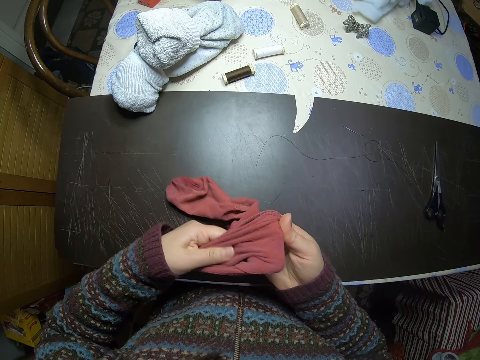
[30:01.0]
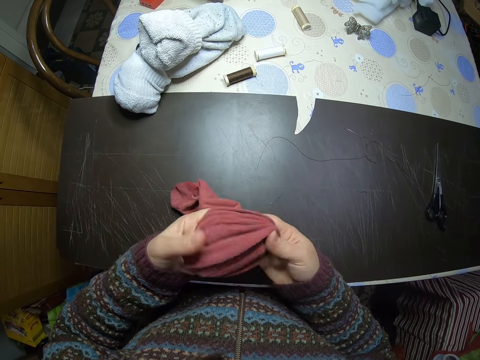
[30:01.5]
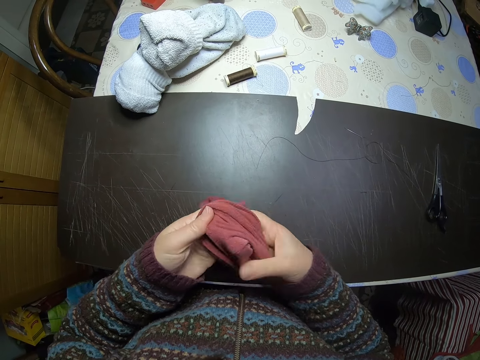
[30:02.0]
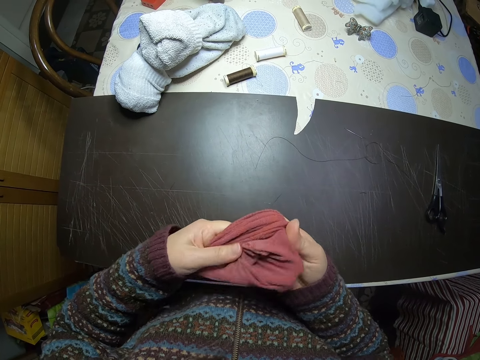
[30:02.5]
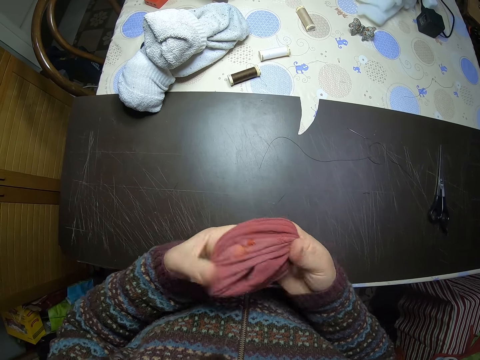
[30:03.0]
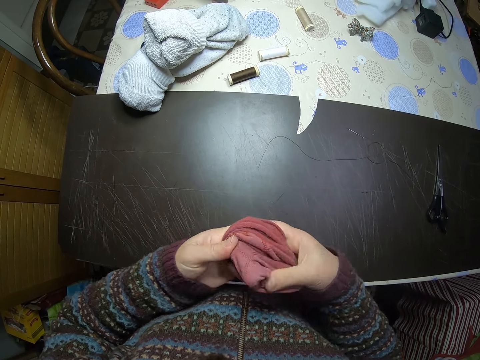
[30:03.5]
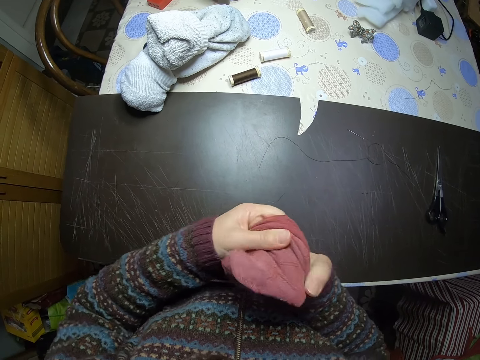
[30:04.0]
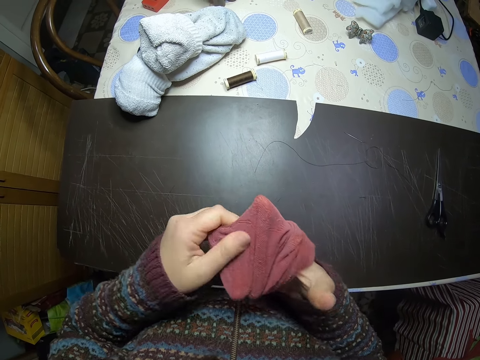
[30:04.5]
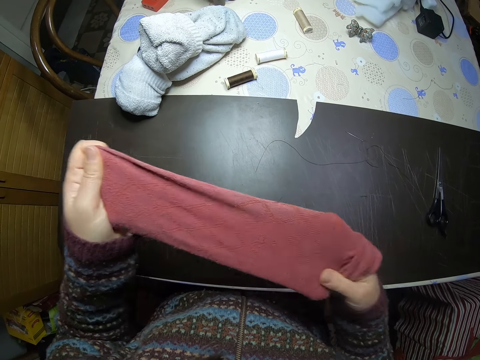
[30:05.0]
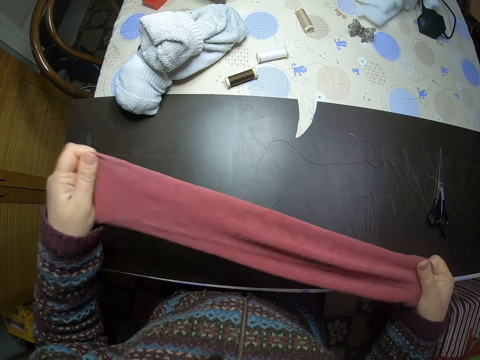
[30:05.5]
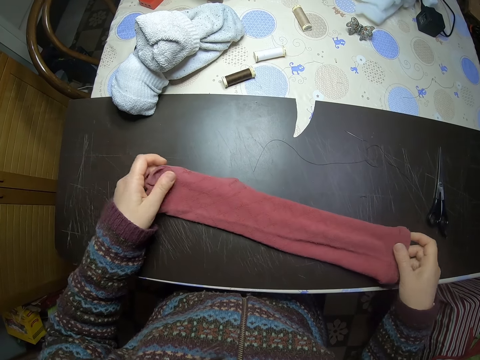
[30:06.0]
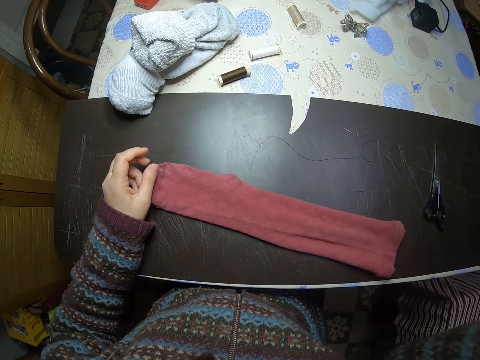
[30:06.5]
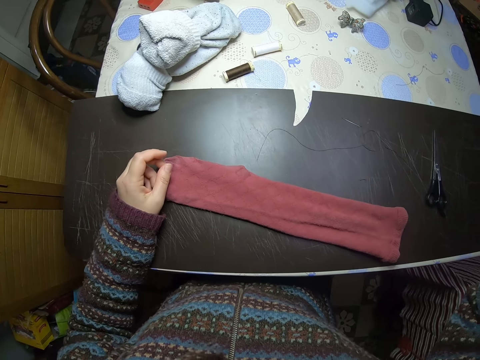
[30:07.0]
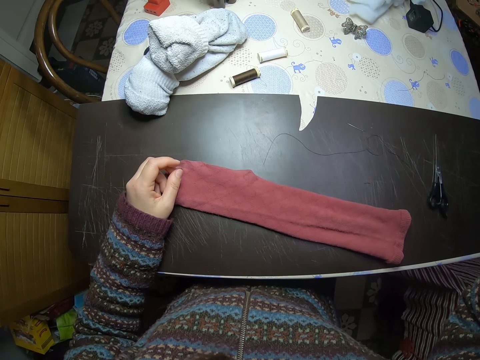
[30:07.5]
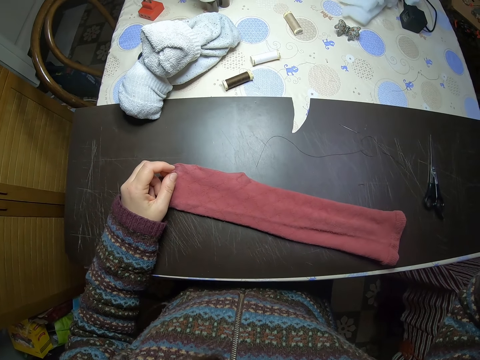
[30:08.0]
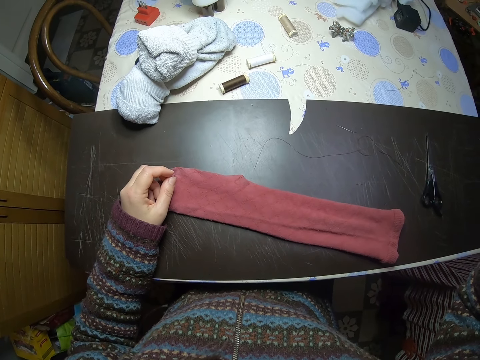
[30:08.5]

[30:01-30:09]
The camera wearer places the sock on the table. She lifts her hand.
